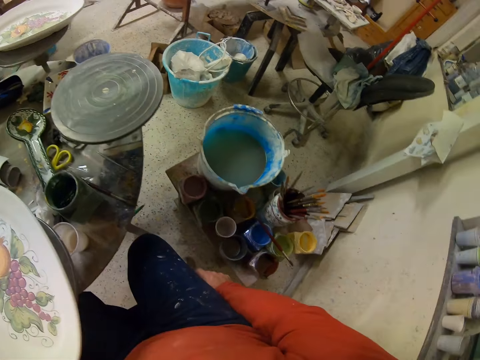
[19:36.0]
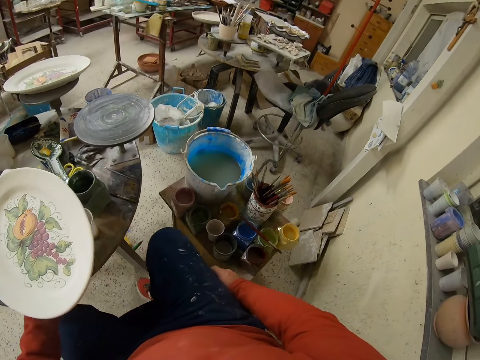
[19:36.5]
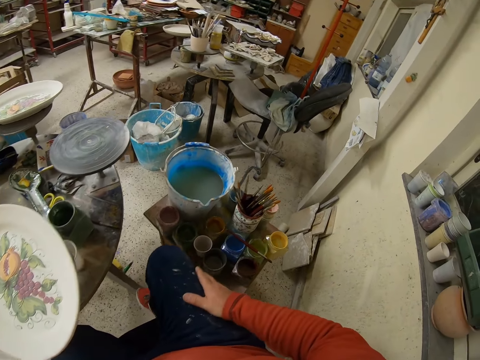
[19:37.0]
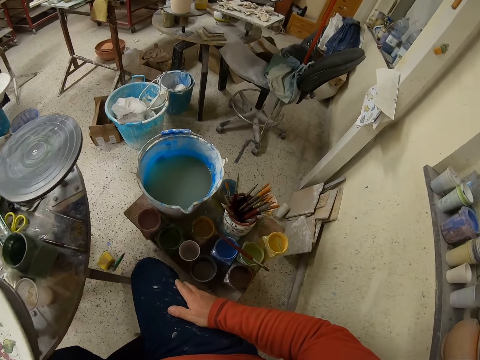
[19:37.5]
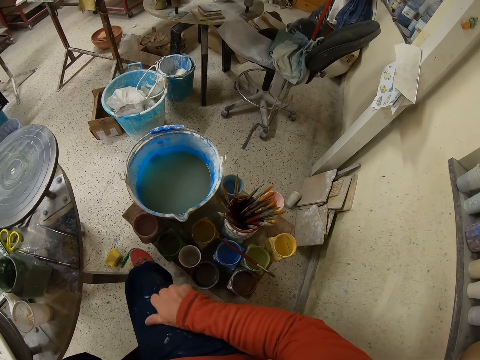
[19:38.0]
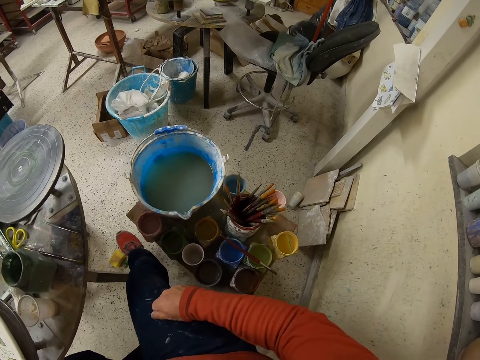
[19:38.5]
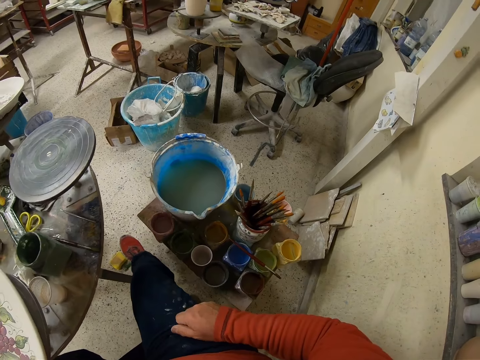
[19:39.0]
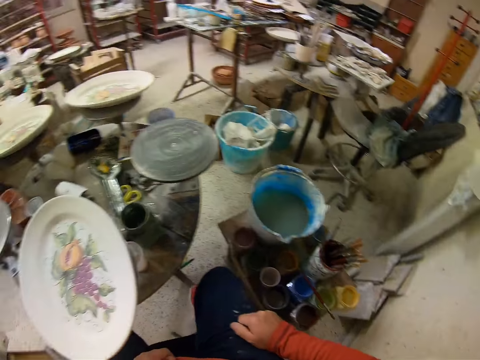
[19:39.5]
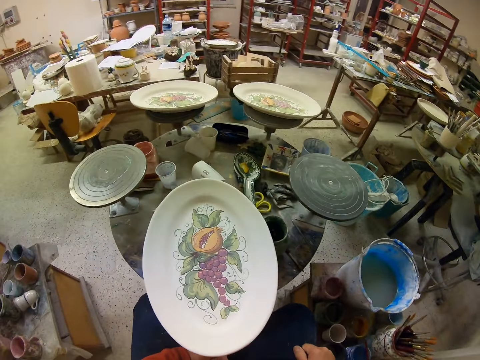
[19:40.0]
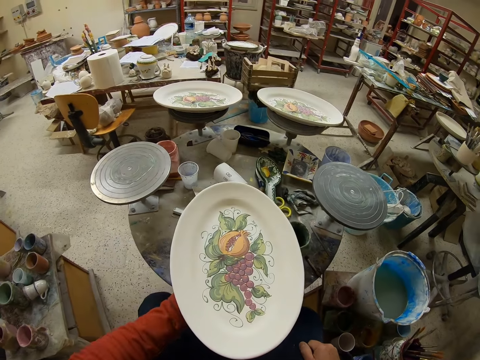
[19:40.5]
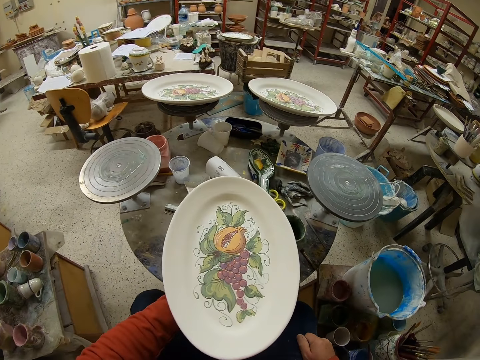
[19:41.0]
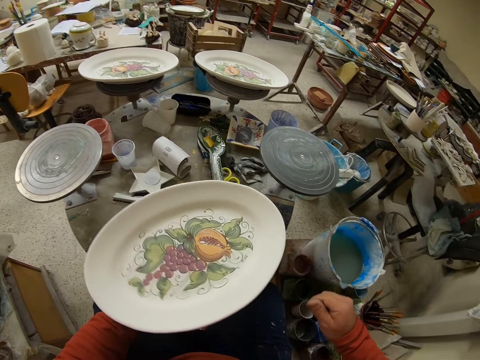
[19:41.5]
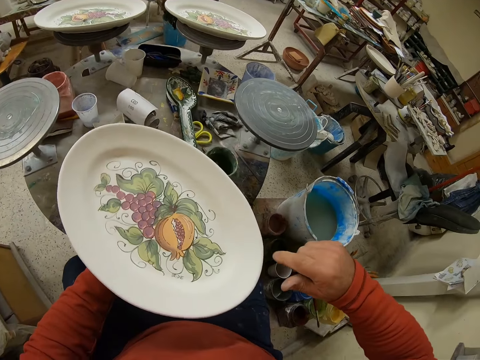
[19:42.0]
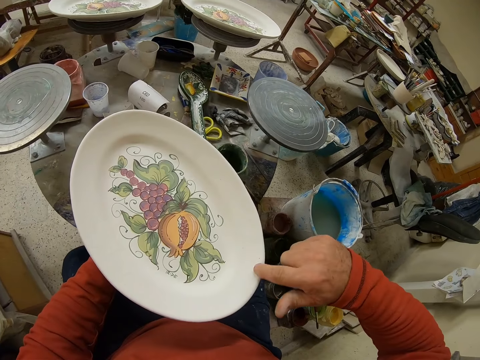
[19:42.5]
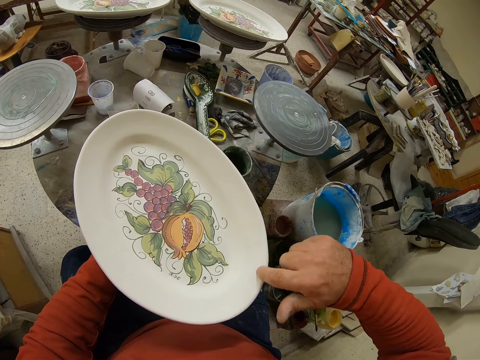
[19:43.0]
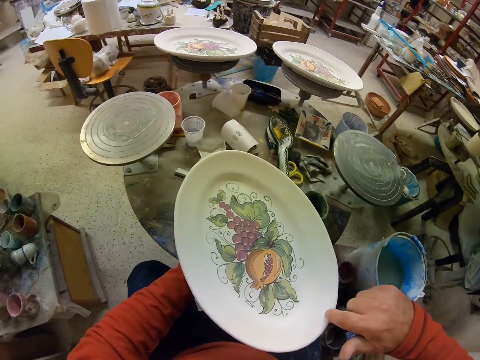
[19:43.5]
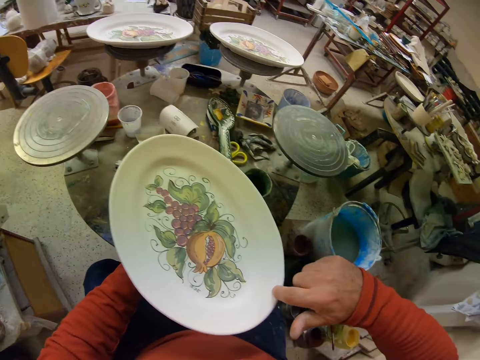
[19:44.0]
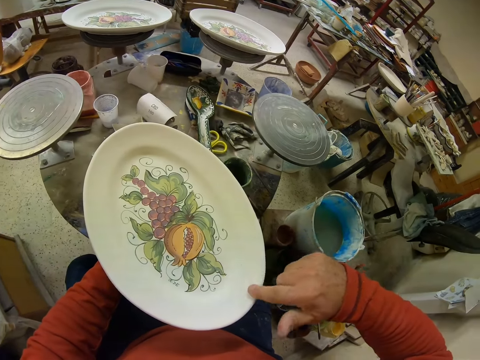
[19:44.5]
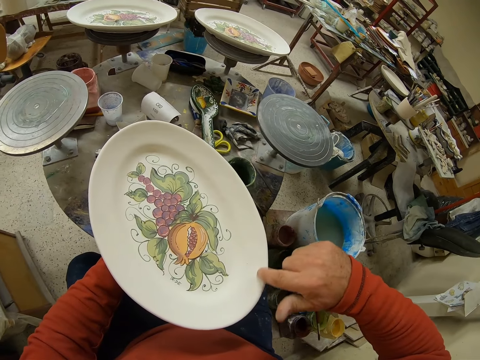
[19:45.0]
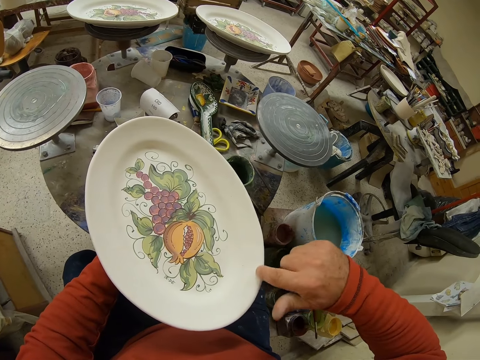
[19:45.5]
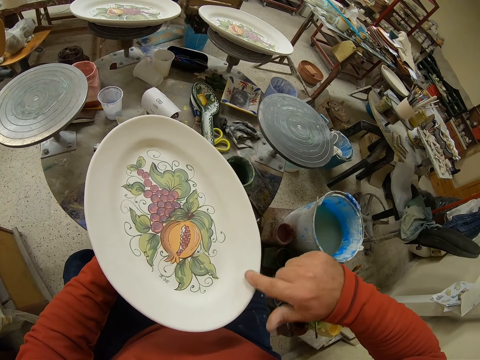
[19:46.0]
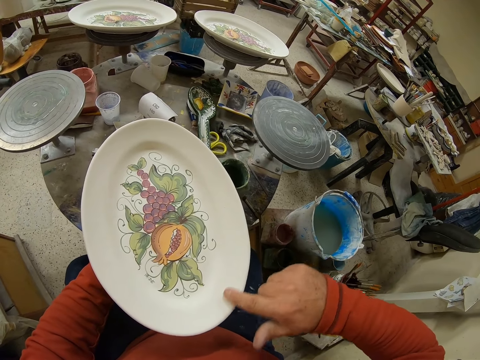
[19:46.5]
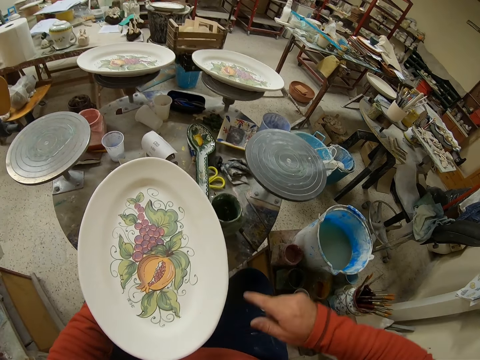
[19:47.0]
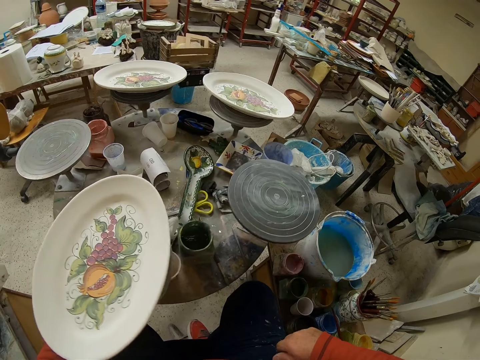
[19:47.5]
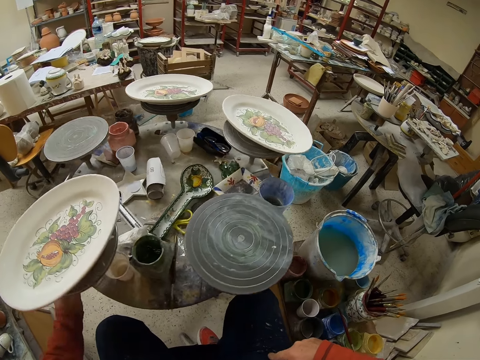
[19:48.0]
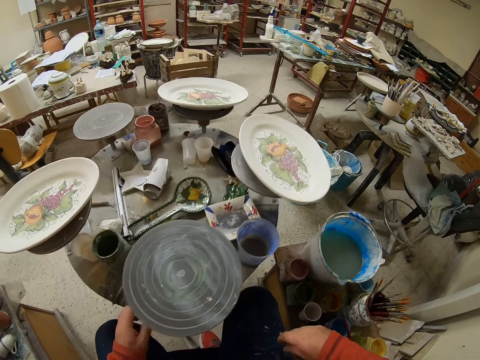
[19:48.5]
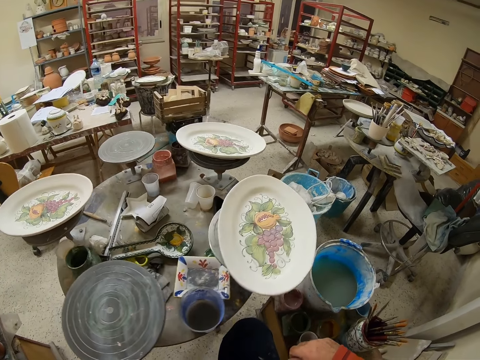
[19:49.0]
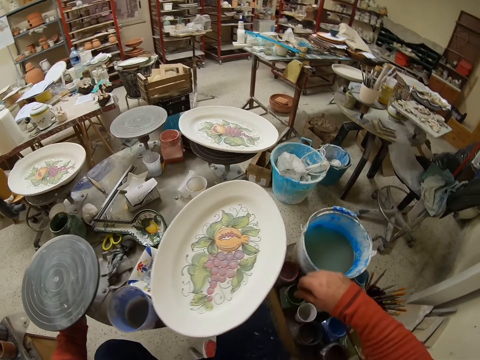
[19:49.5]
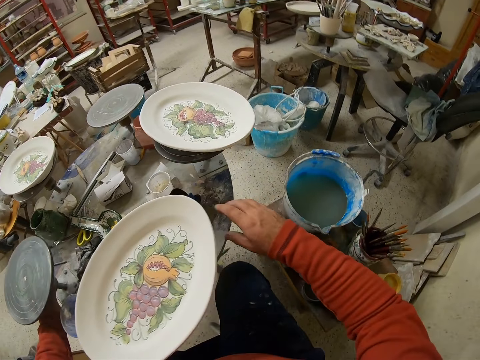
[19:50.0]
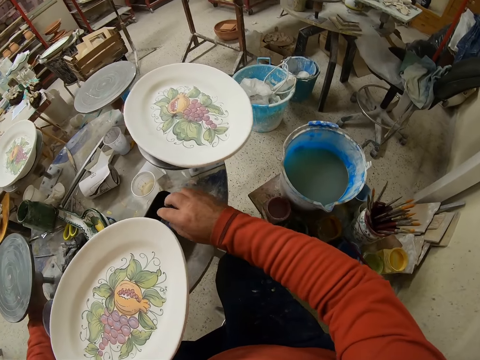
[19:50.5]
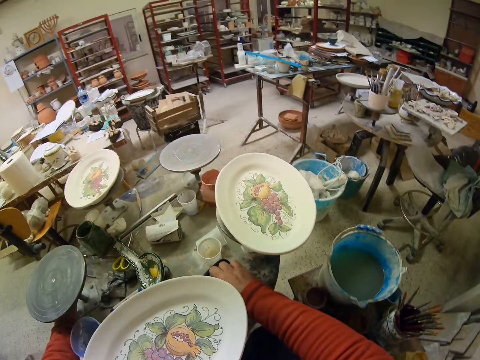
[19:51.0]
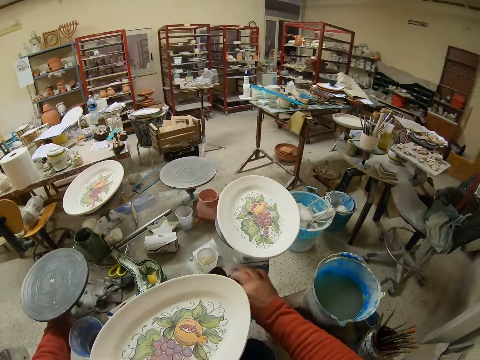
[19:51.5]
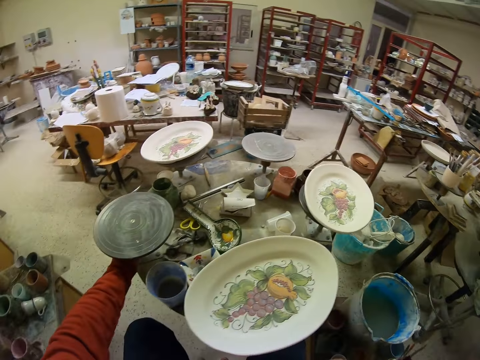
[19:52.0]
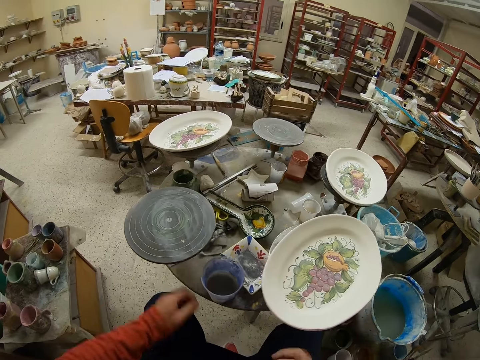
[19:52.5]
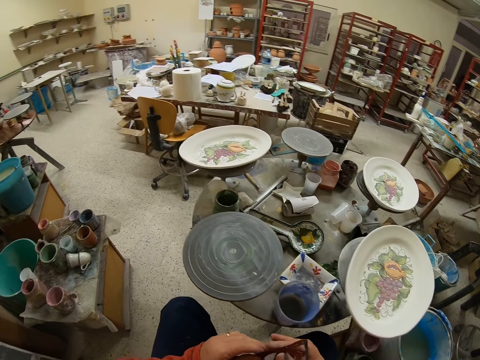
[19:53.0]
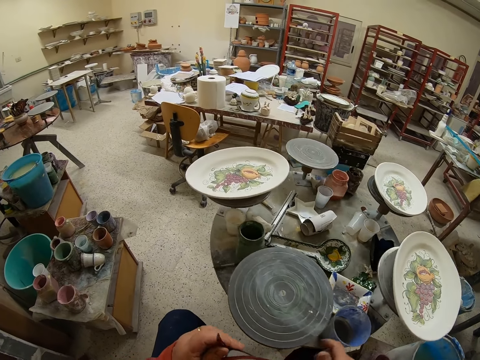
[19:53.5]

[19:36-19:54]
The camera wearer adjusts the trouser. They pull the pants. They spin a plate. They rub on the plate. They spin a work table. They pick up specs.

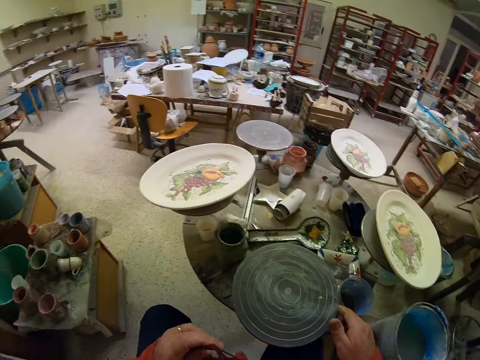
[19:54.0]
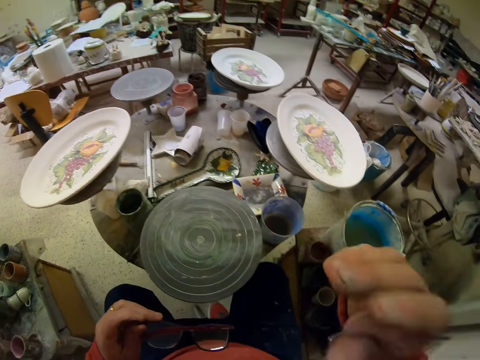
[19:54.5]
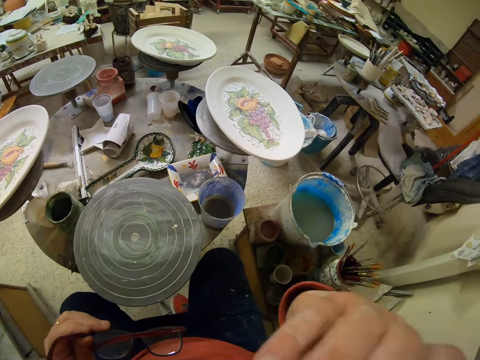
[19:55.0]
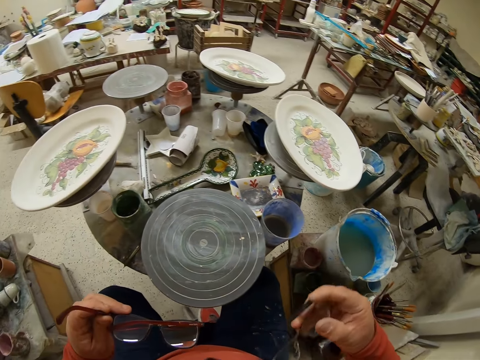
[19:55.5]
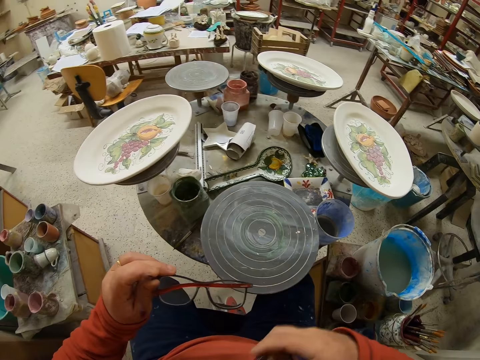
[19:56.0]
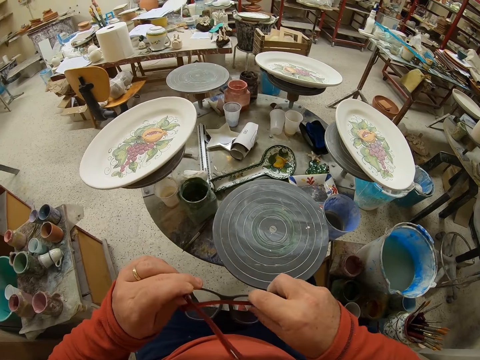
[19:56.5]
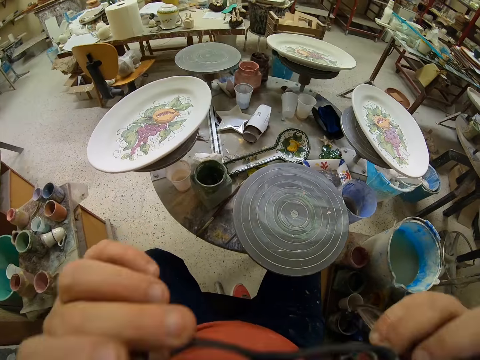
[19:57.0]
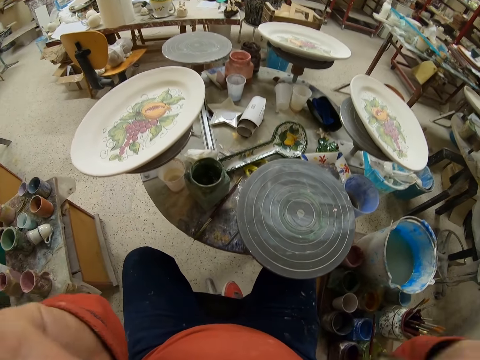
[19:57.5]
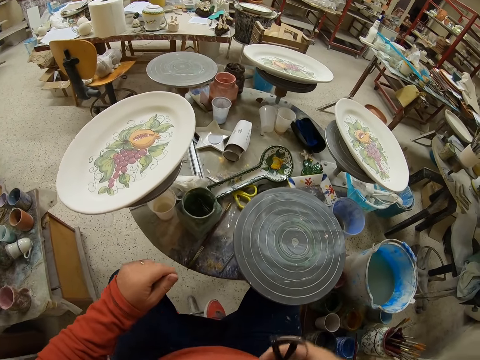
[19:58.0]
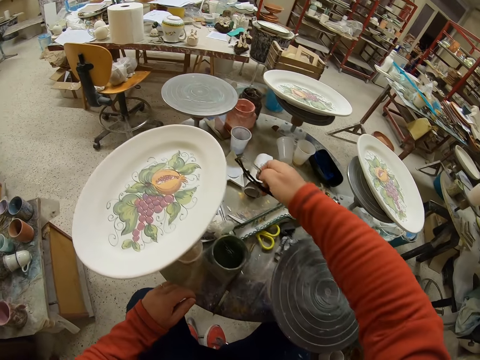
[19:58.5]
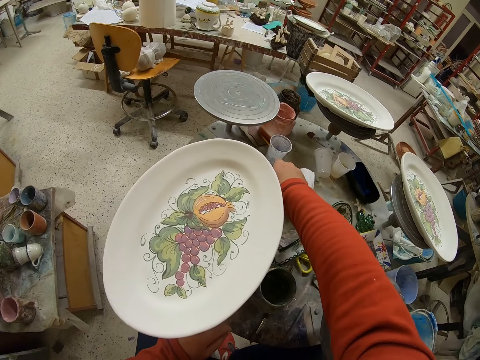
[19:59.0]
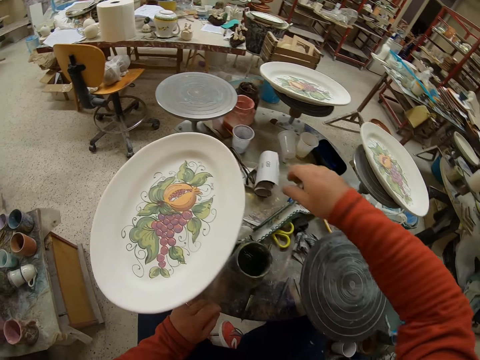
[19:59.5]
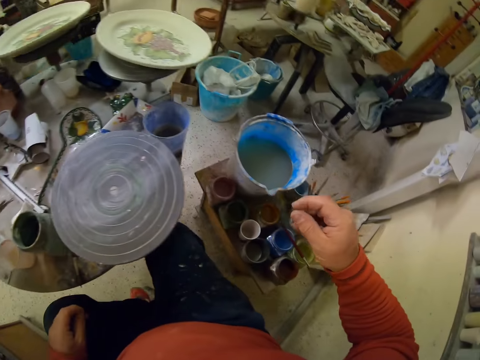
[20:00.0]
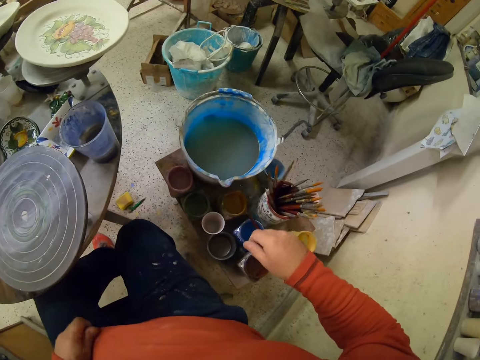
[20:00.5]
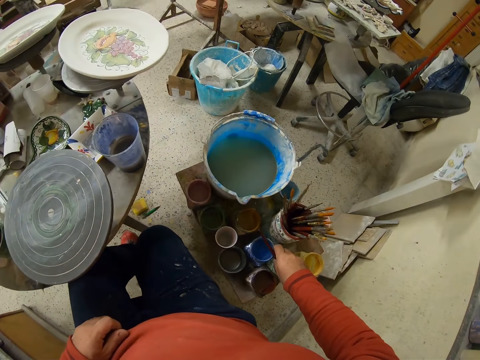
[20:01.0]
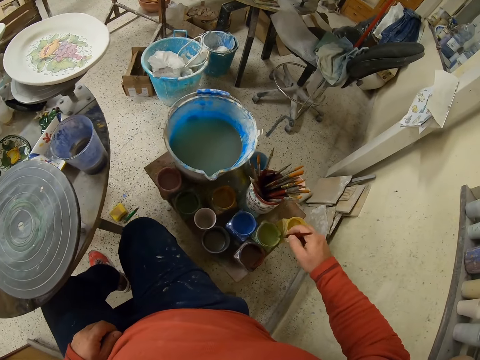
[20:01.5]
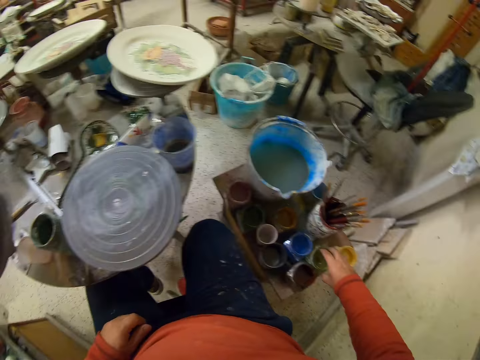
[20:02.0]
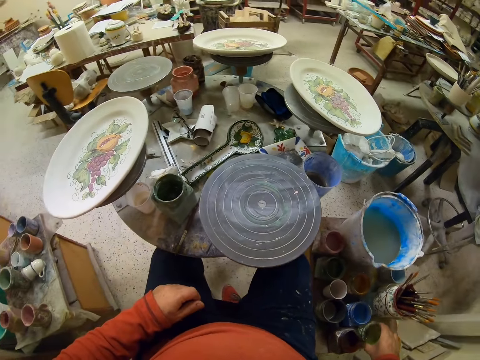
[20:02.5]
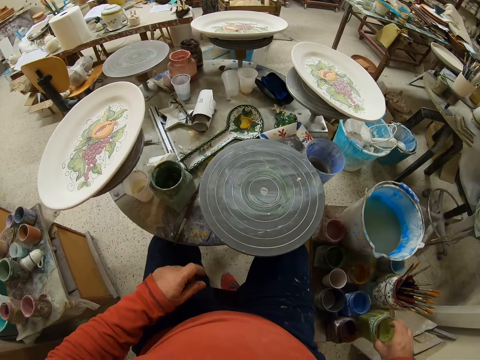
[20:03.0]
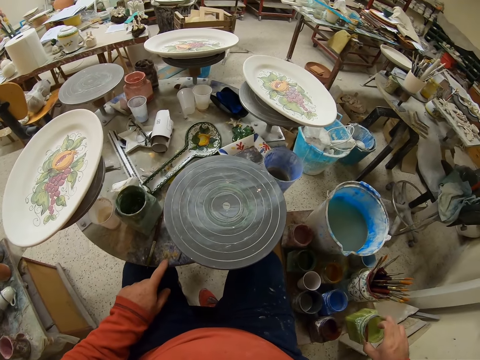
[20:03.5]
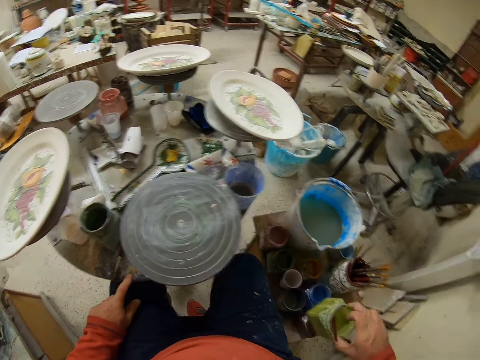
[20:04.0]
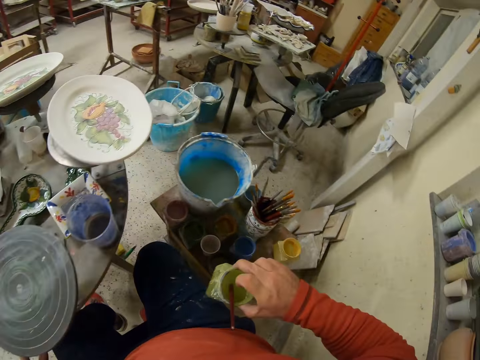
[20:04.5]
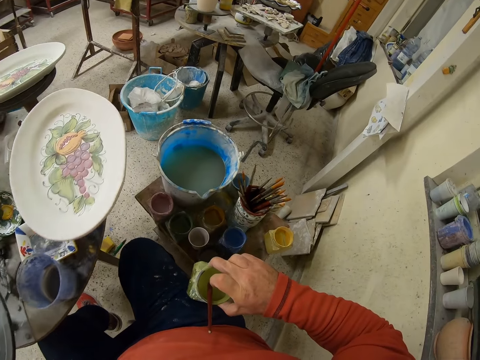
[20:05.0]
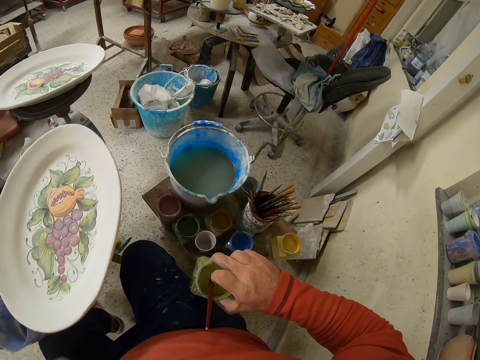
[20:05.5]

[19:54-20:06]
The camera wearer removes the specs on the eye. They wear the specs or eye glasses. They put the glasses on a table. They pick up a brush. They dip the brush in a paint. They spin the work table.
